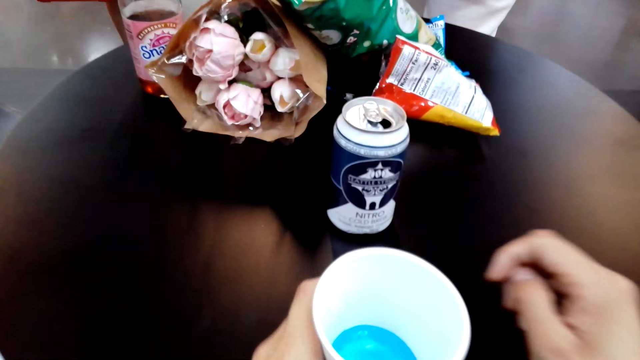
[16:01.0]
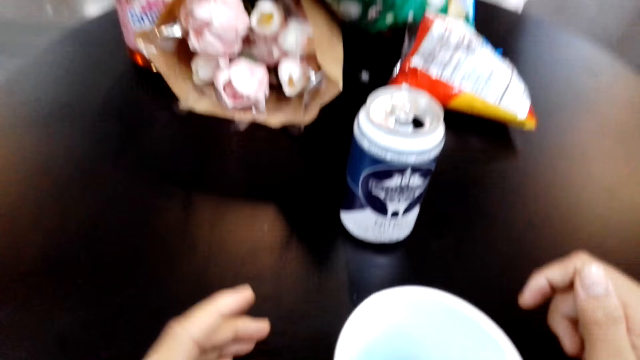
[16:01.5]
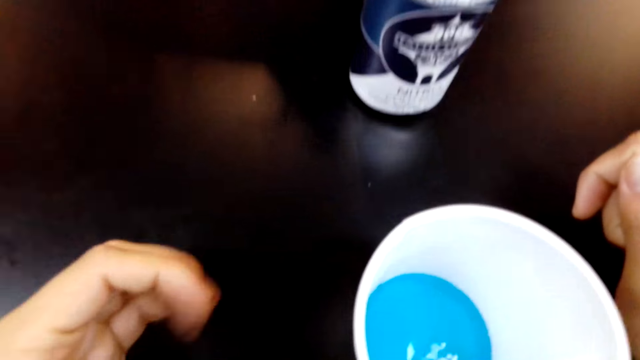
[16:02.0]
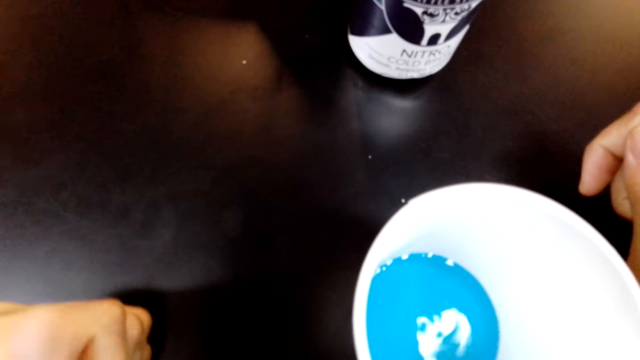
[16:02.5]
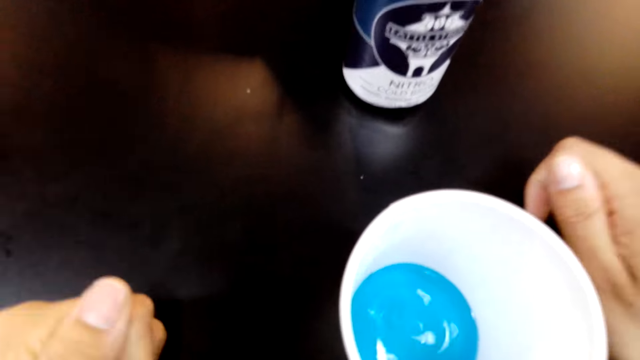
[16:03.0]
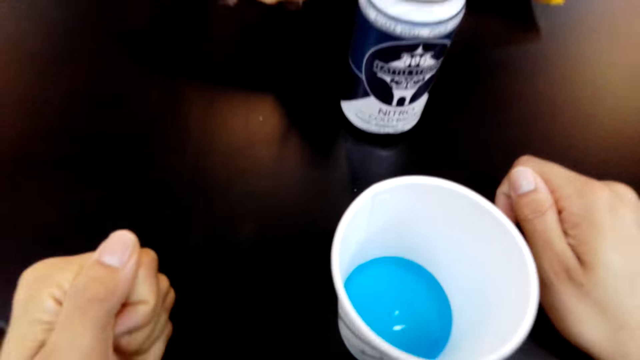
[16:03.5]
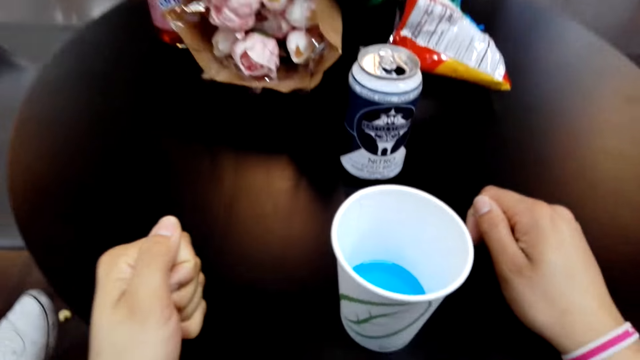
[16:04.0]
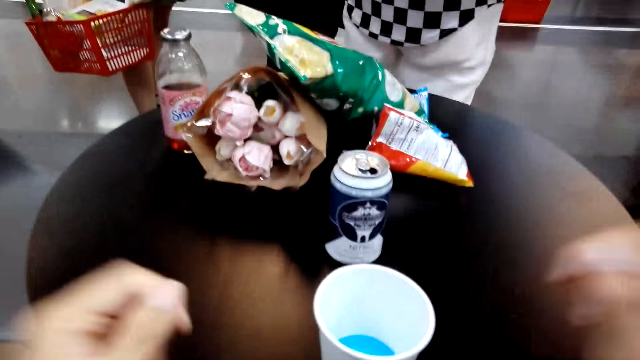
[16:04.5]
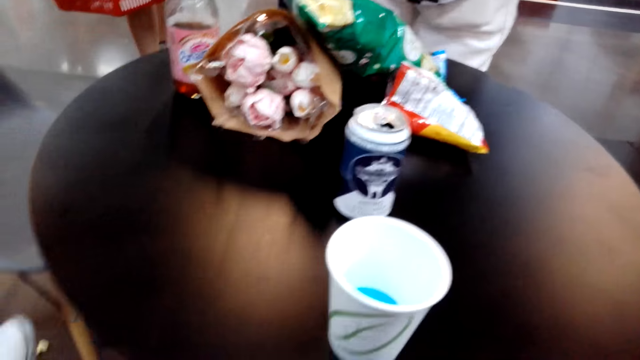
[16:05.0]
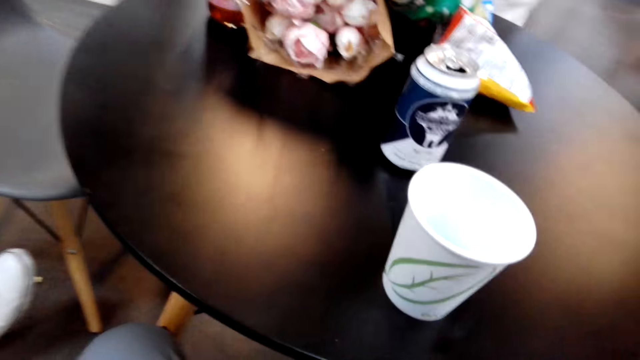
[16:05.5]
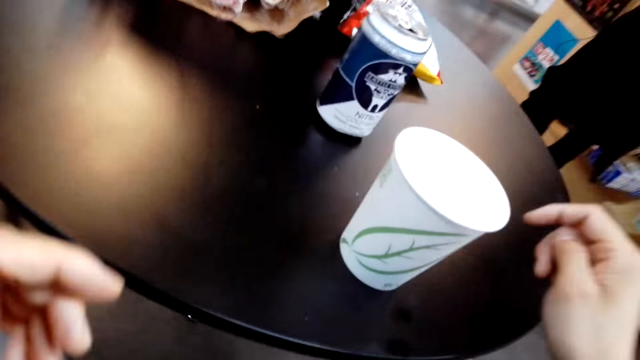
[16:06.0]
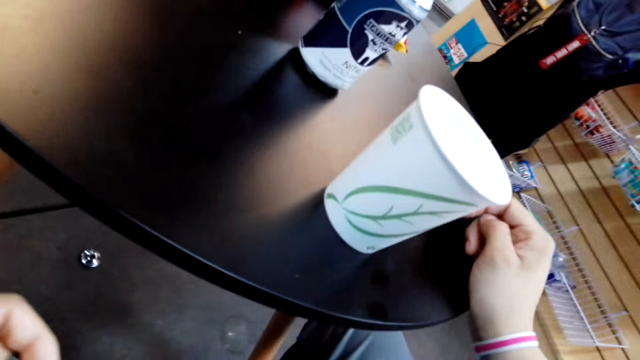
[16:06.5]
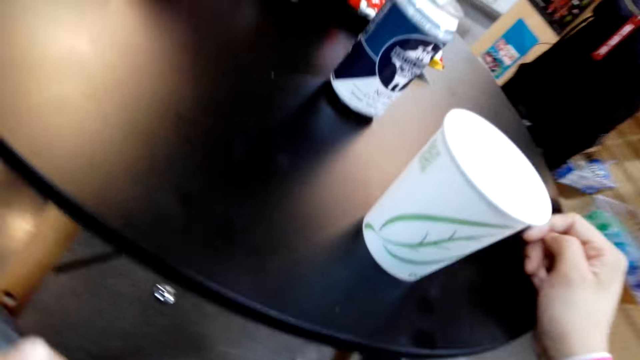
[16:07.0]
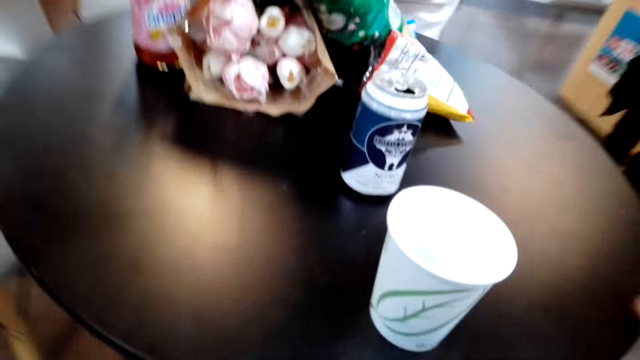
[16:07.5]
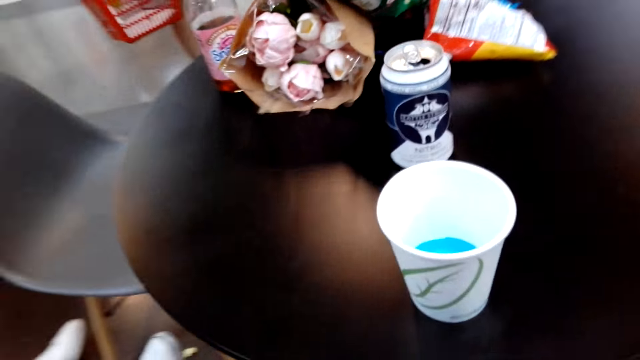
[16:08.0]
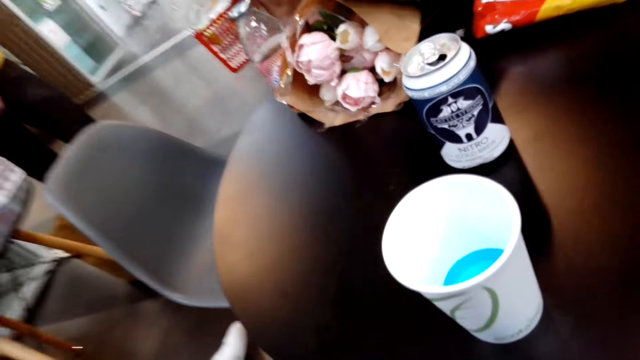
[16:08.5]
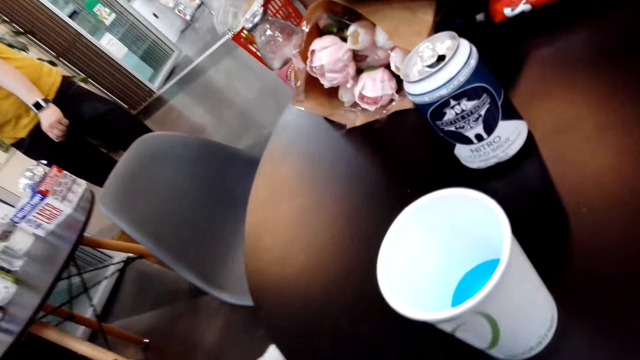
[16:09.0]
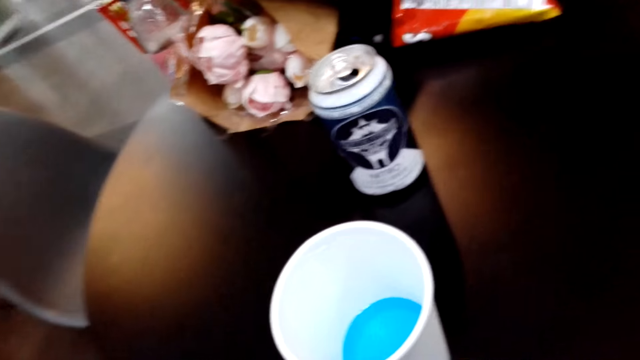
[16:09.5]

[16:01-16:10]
The camera wearer places a tumbler on the table.

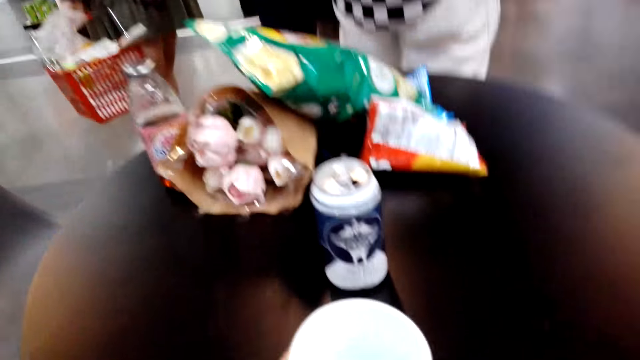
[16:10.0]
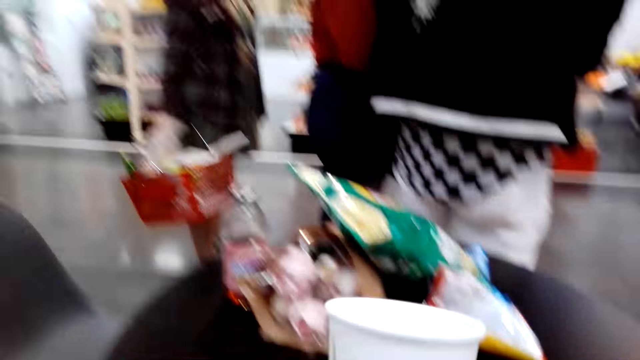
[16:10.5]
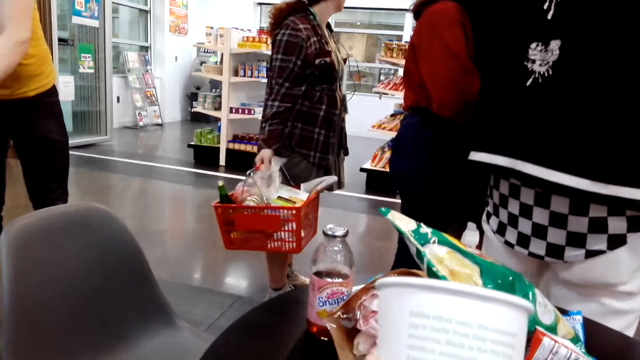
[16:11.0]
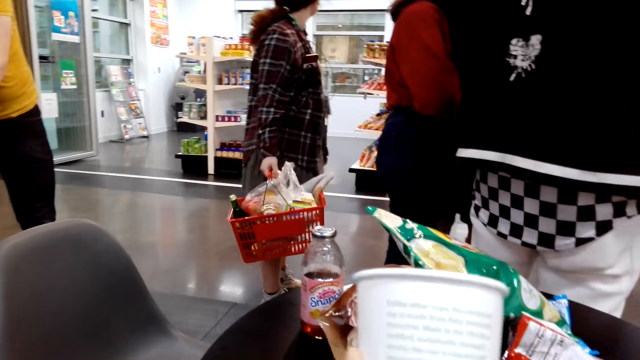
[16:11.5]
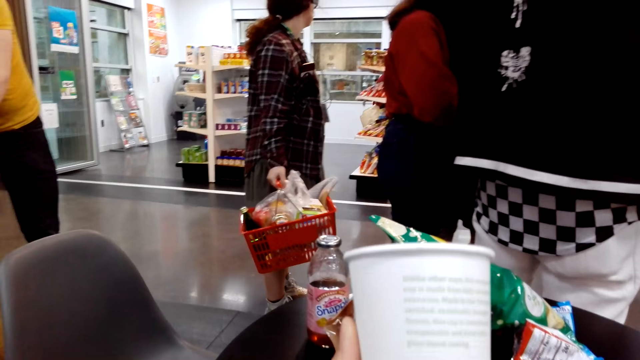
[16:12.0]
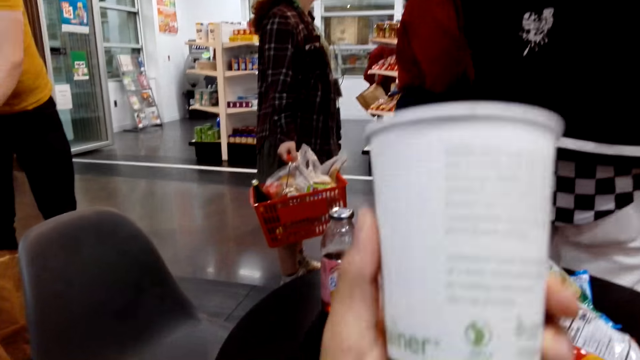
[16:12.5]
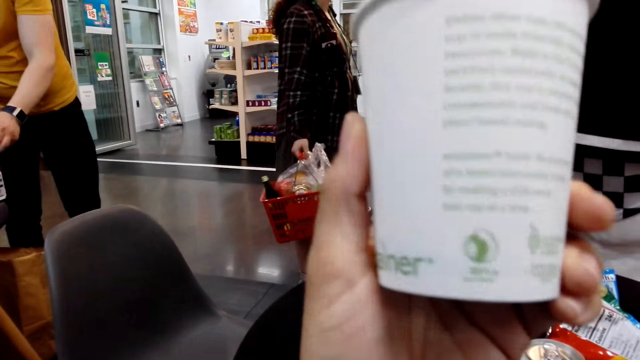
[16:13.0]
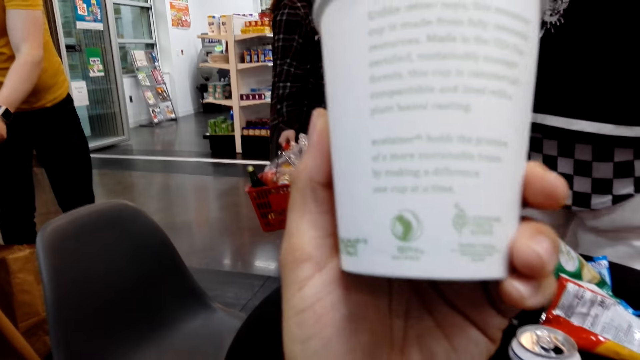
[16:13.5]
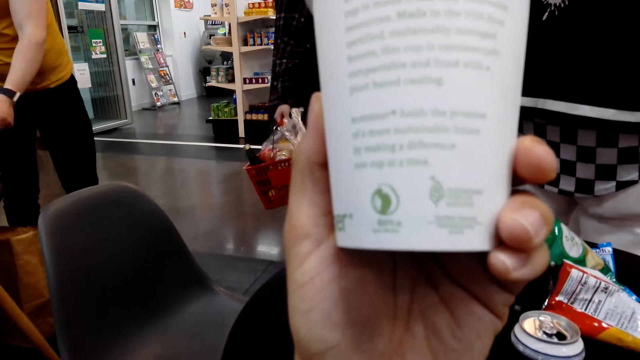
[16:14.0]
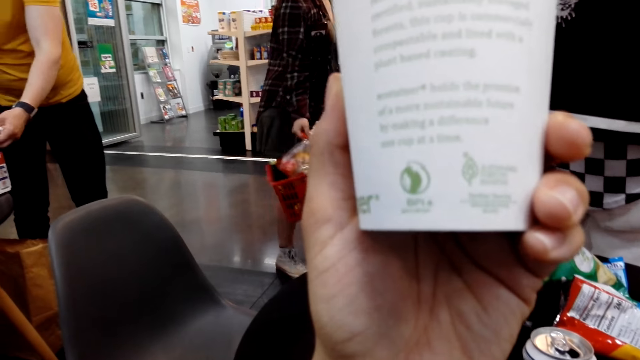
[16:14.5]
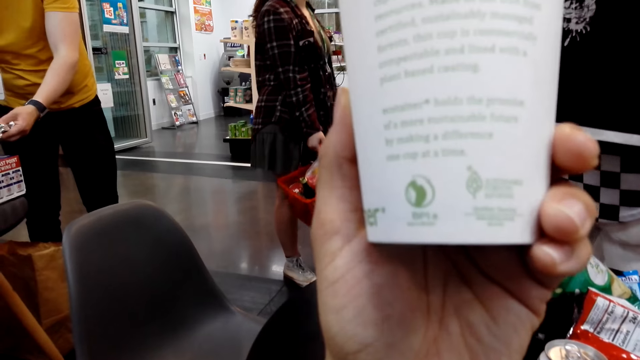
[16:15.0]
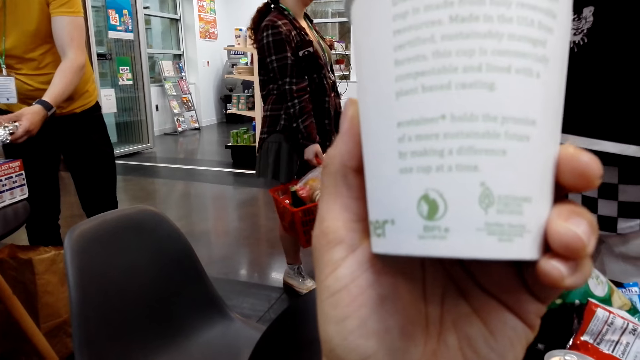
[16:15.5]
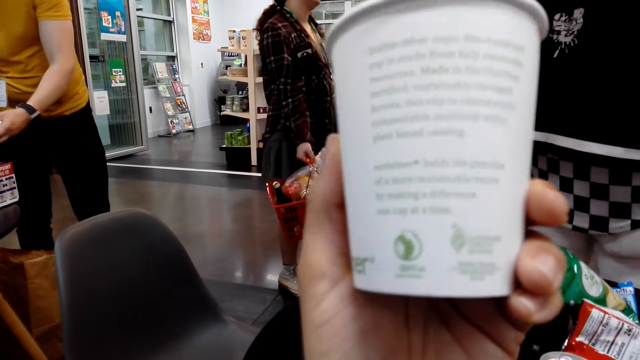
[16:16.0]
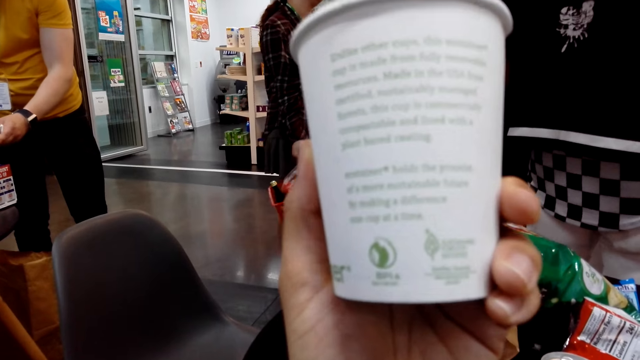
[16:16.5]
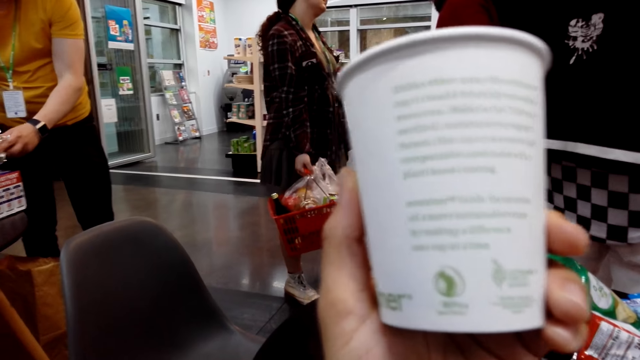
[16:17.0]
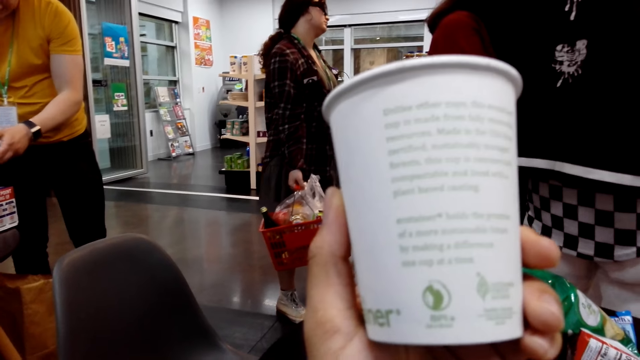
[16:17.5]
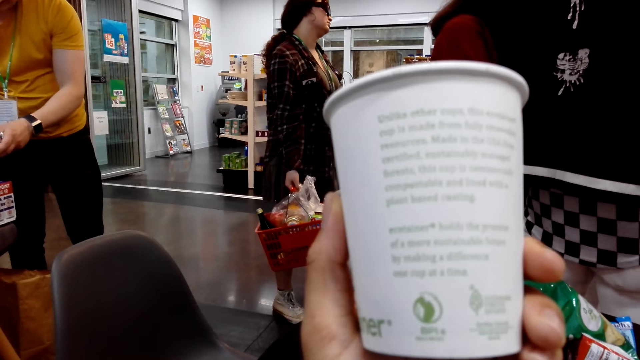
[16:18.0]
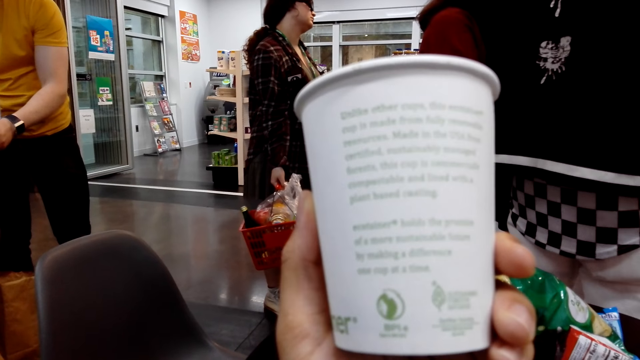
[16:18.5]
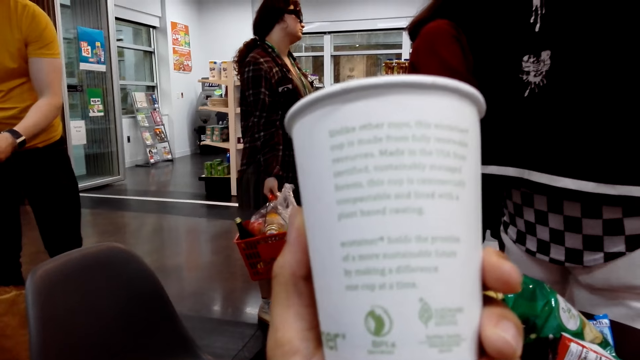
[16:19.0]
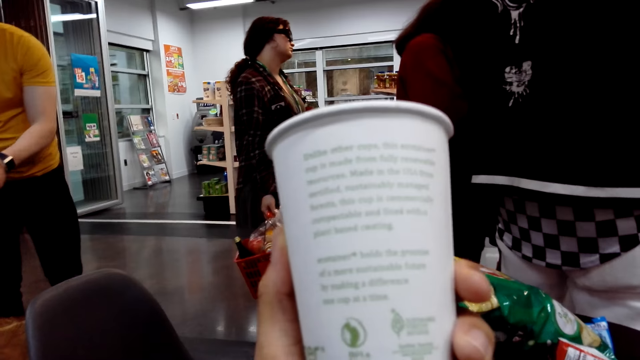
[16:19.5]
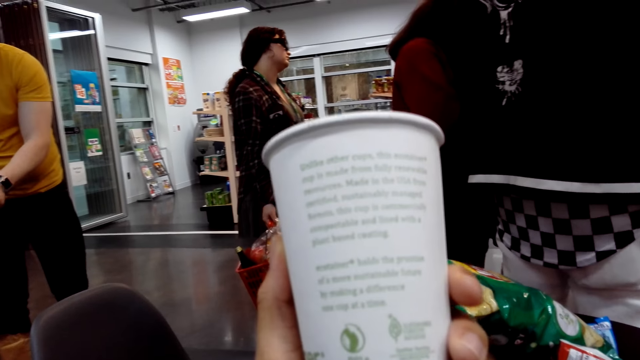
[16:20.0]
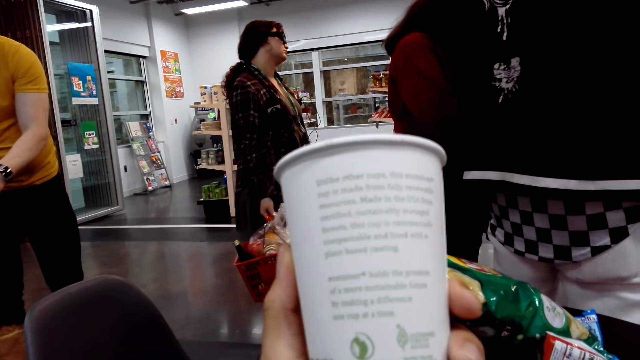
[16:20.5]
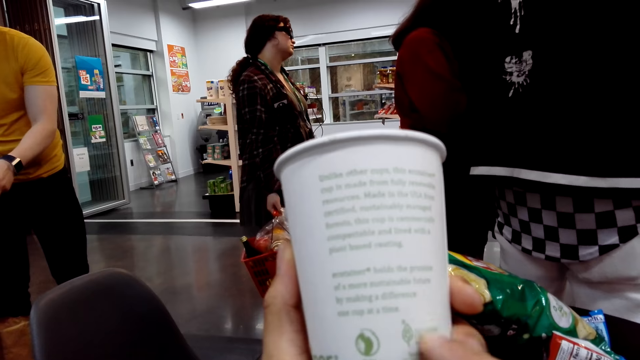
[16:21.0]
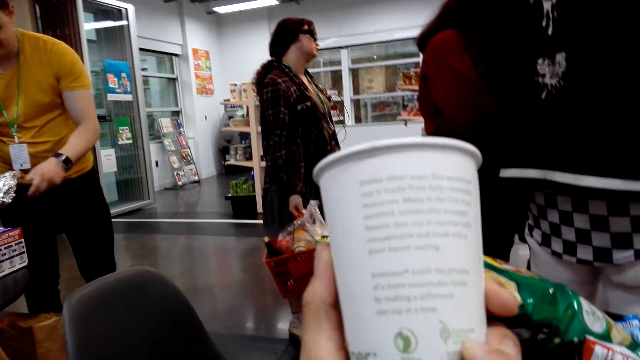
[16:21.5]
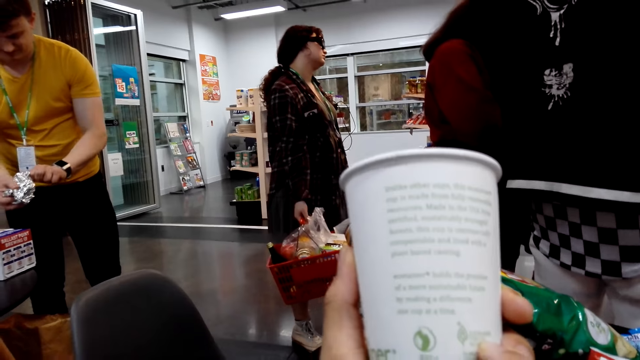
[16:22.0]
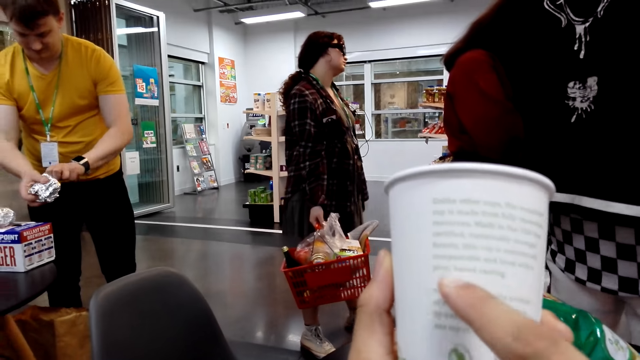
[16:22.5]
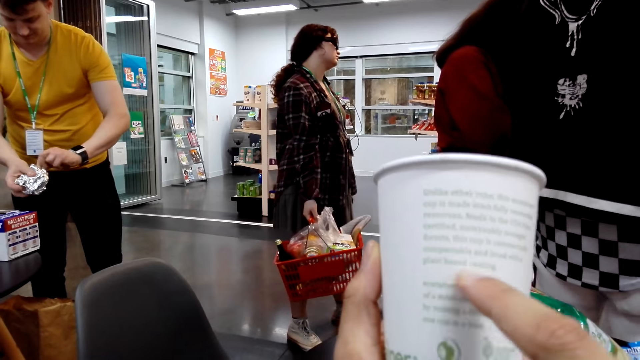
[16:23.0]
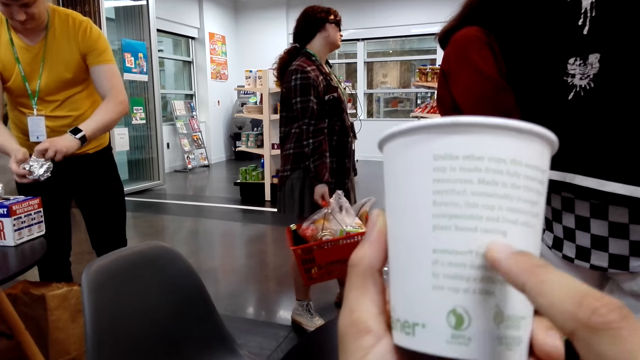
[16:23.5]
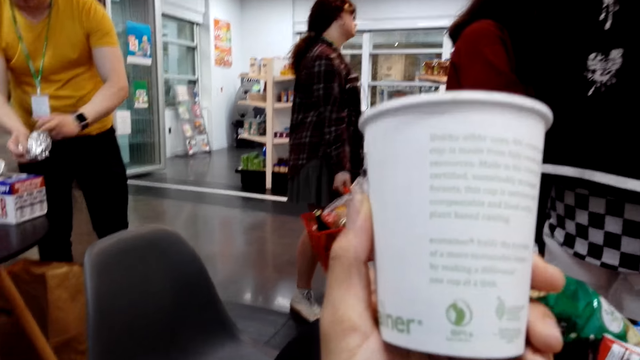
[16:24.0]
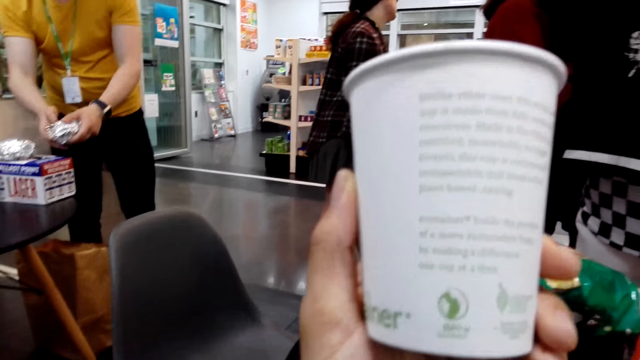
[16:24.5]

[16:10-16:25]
The camera wearer picks up the tumbler on the table. They check on the tumbler.
